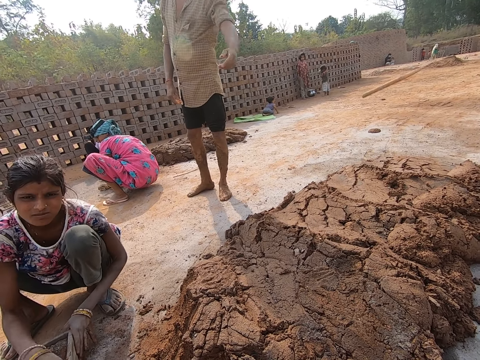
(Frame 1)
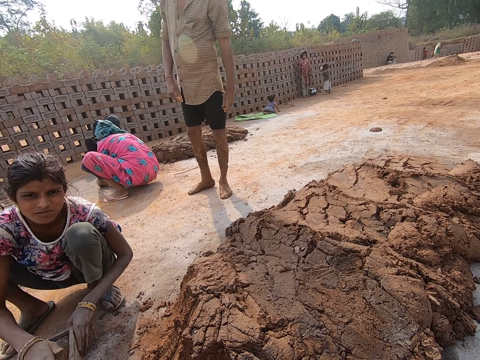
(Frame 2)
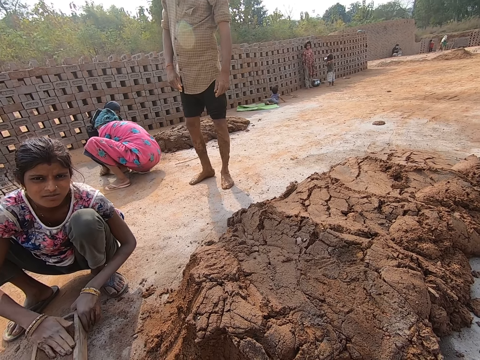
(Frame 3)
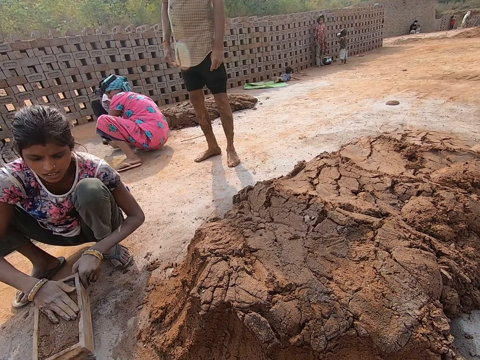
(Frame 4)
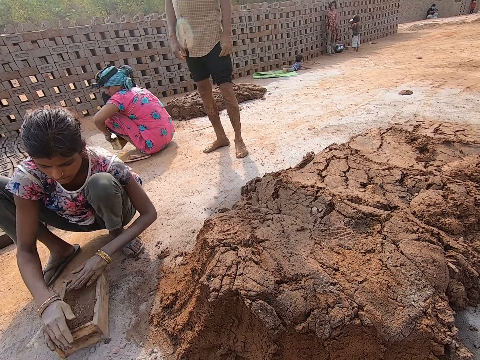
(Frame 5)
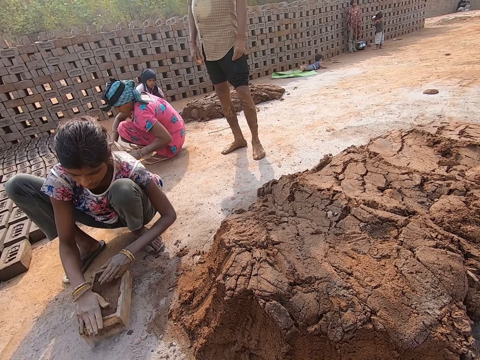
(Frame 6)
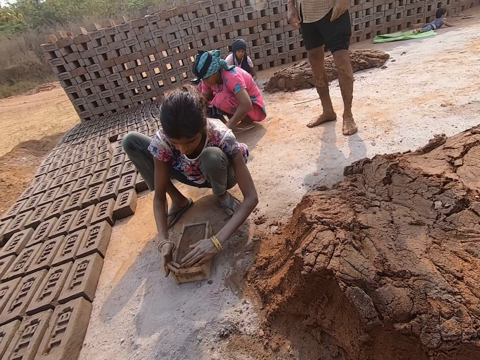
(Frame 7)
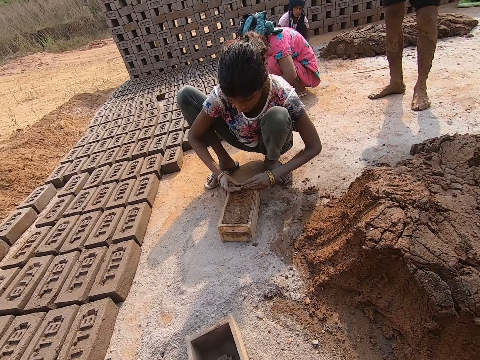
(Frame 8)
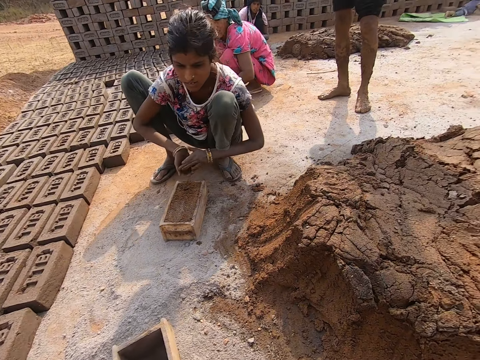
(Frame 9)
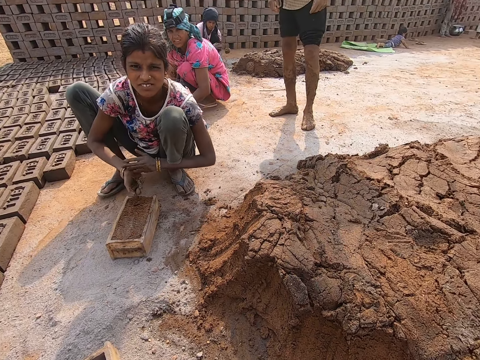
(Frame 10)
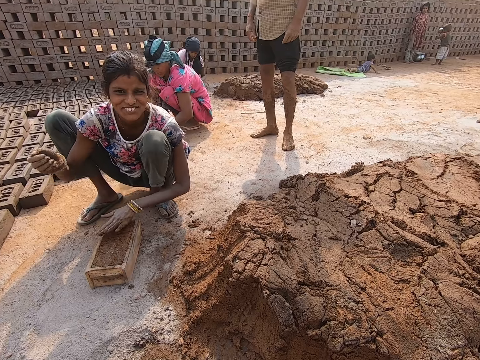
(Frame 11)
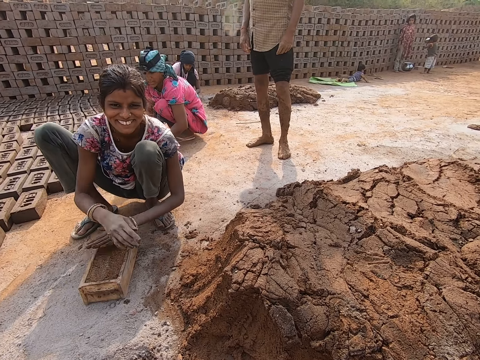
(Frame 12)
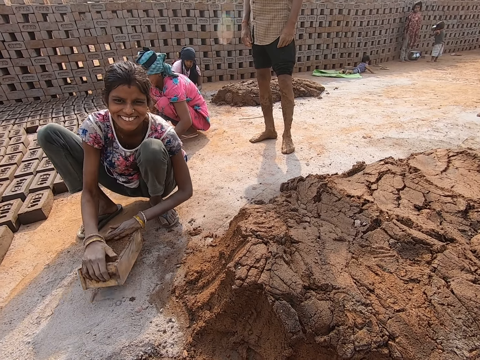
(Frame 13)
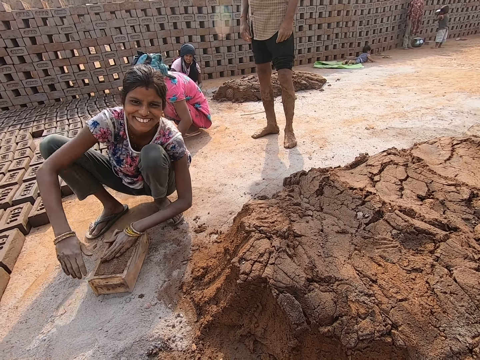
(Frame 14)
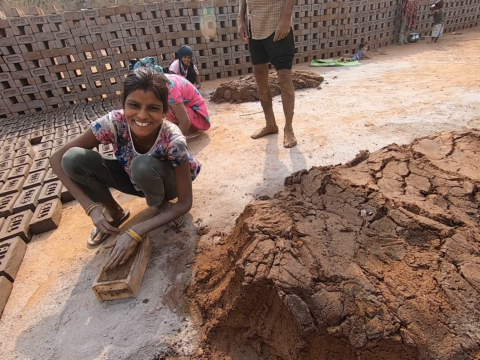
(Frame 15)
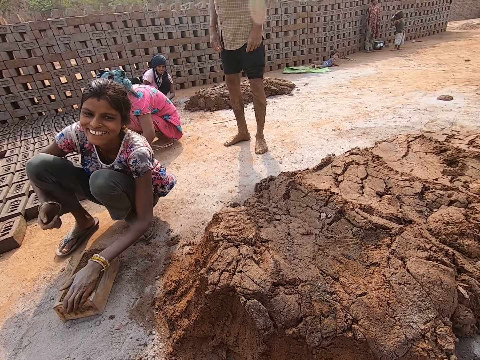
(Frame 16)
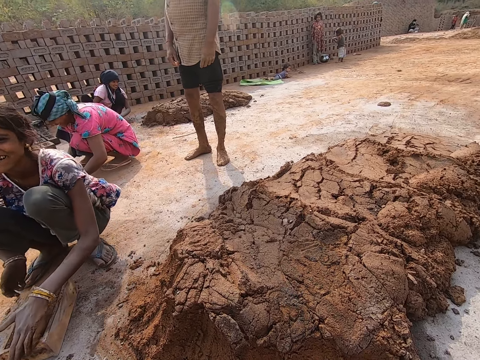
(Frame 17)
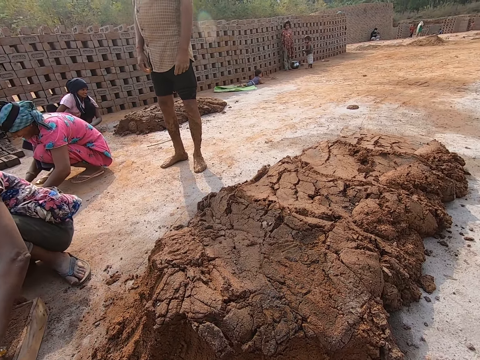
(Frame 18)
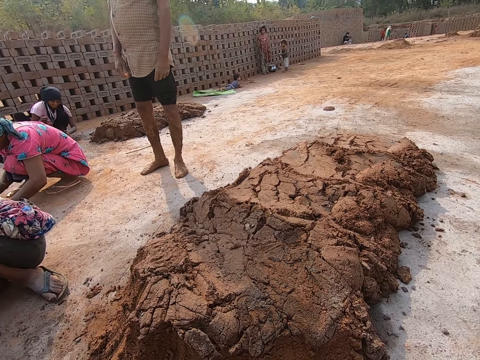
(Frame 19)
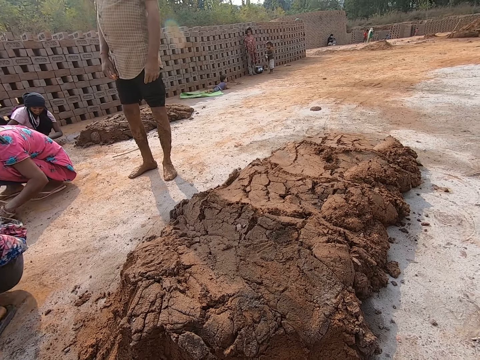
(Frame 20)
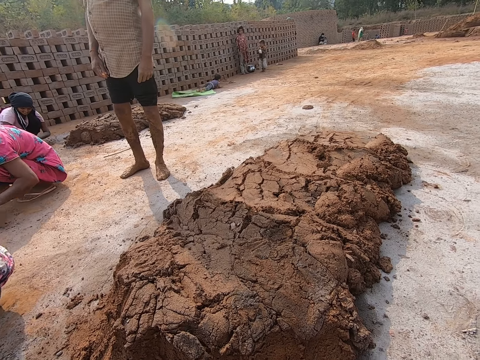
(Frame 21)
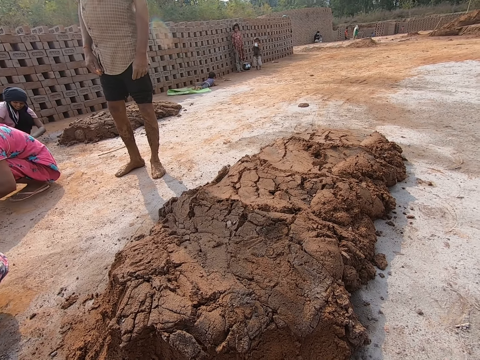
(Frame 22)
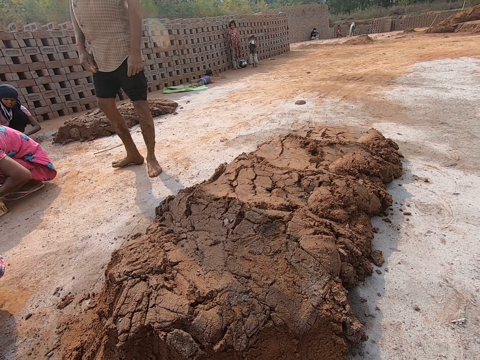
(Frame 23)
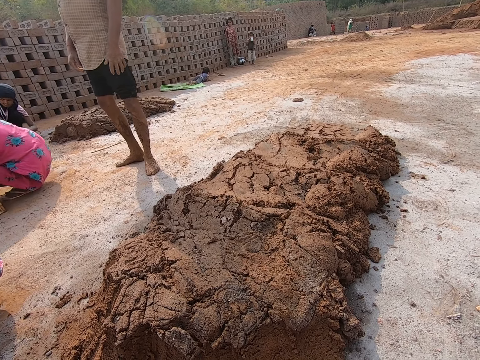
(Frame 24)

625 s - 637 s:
A person molds the mud. The camera wearer looks around. The person throws off excess mud.

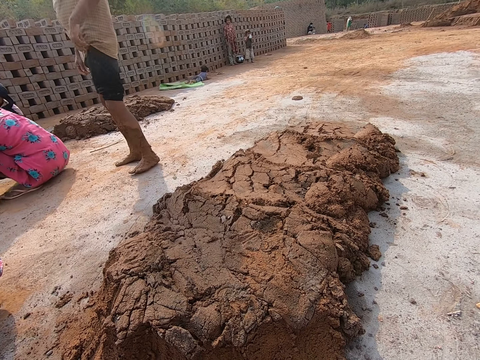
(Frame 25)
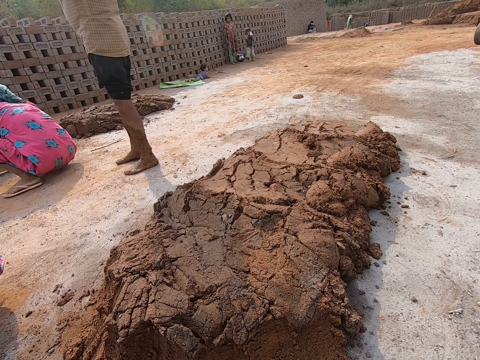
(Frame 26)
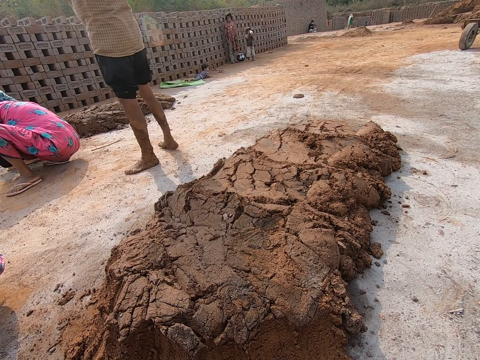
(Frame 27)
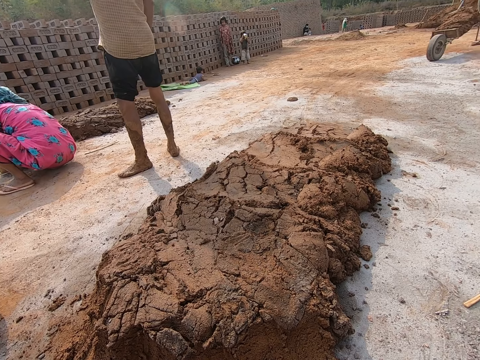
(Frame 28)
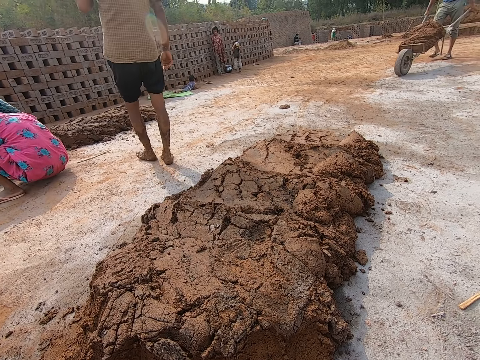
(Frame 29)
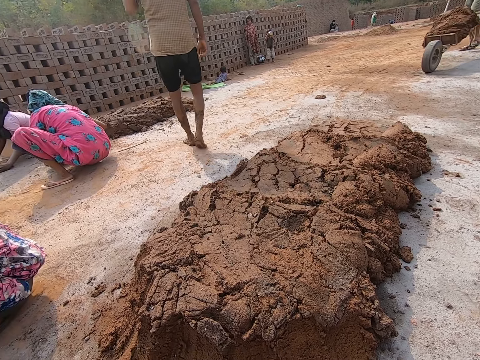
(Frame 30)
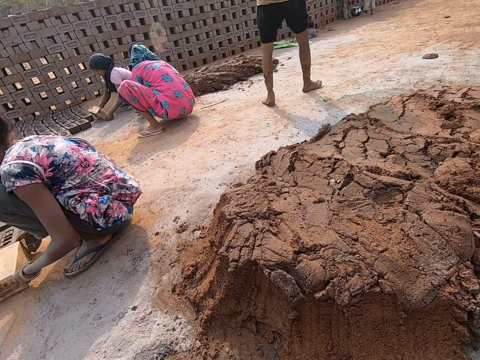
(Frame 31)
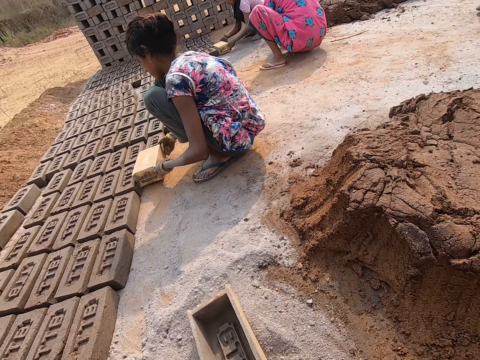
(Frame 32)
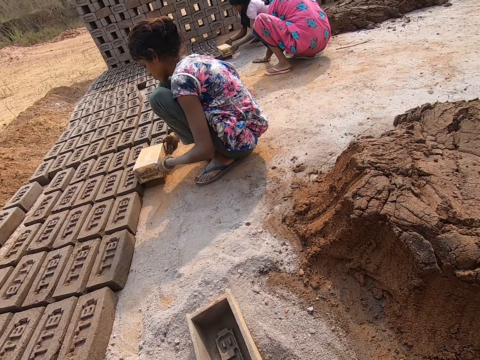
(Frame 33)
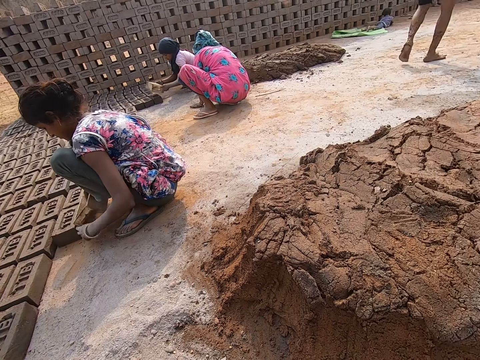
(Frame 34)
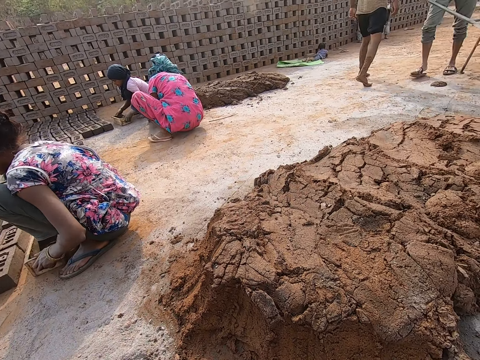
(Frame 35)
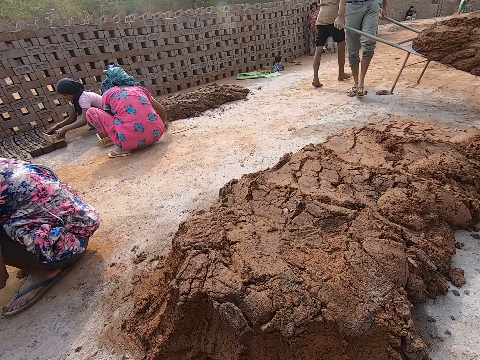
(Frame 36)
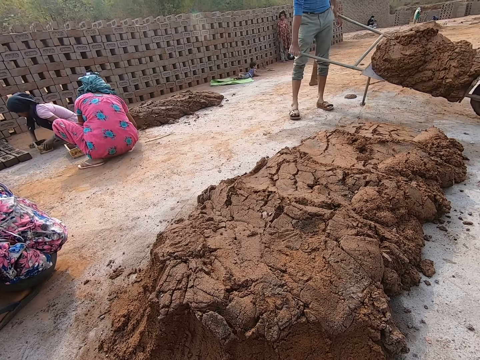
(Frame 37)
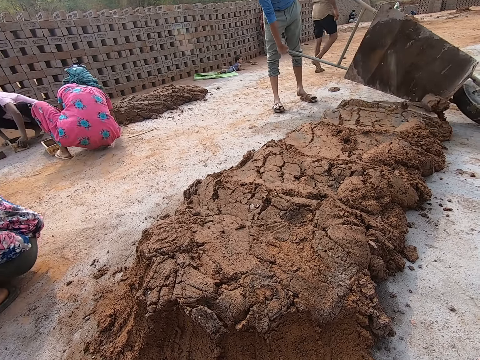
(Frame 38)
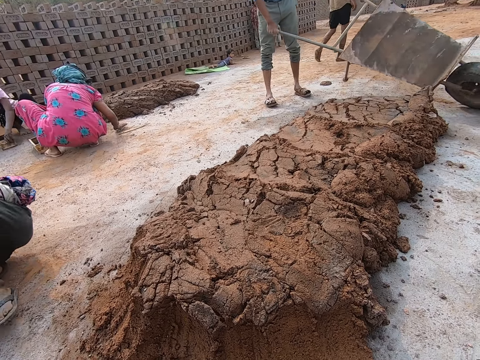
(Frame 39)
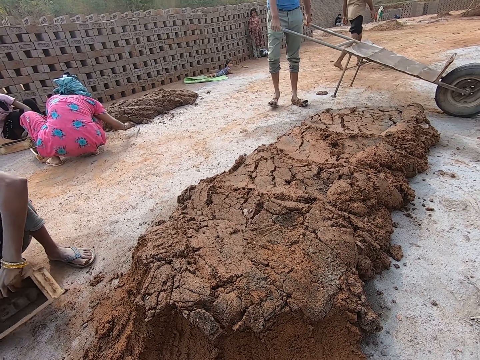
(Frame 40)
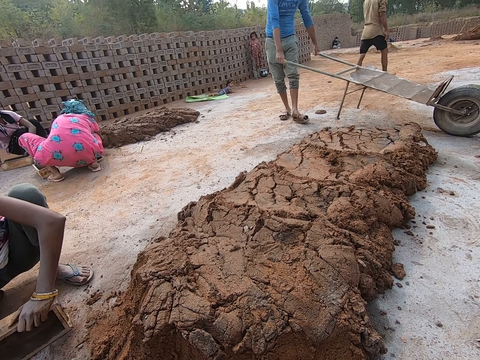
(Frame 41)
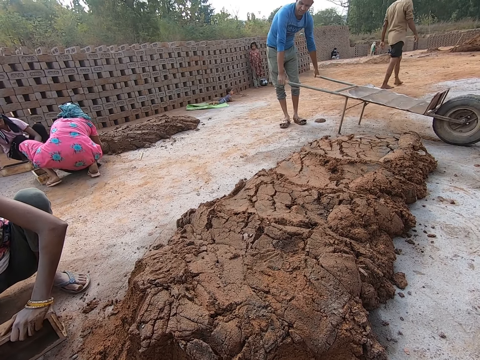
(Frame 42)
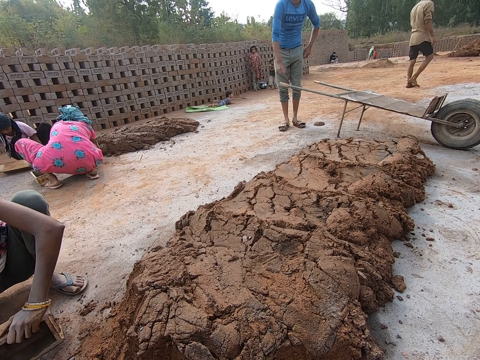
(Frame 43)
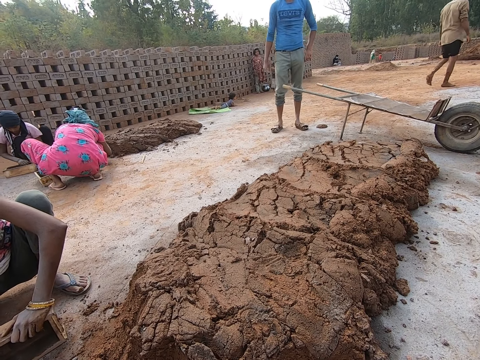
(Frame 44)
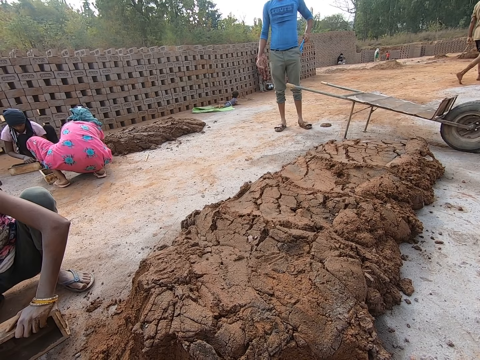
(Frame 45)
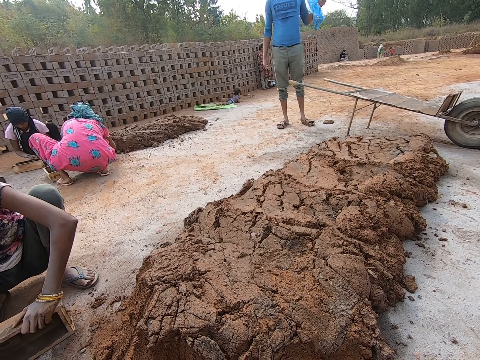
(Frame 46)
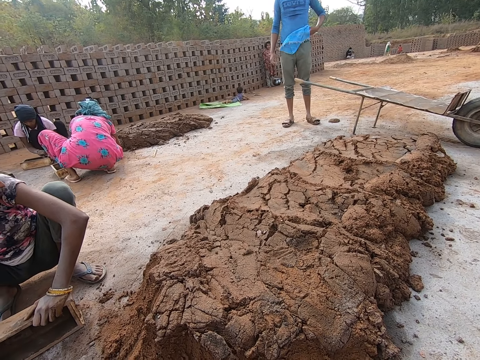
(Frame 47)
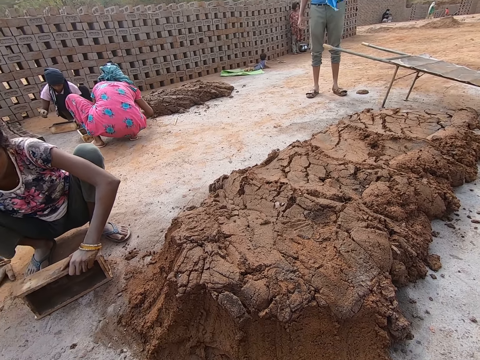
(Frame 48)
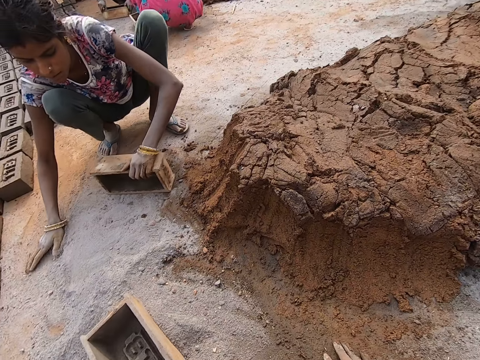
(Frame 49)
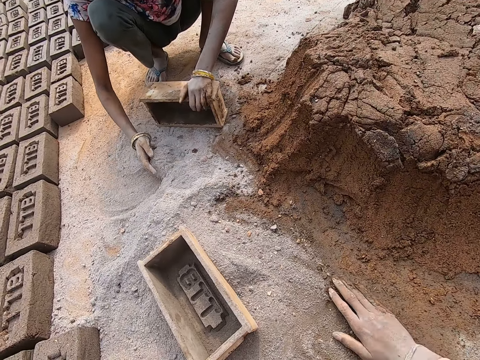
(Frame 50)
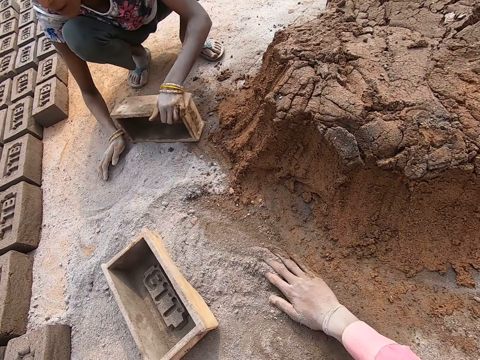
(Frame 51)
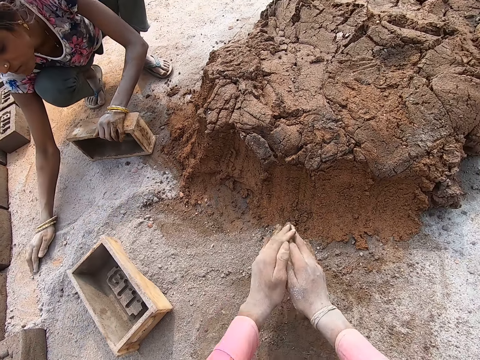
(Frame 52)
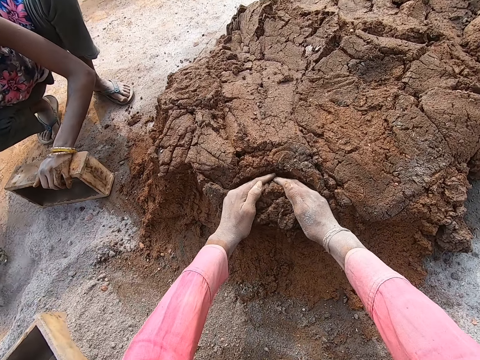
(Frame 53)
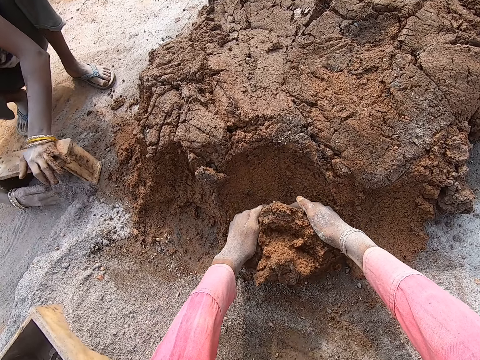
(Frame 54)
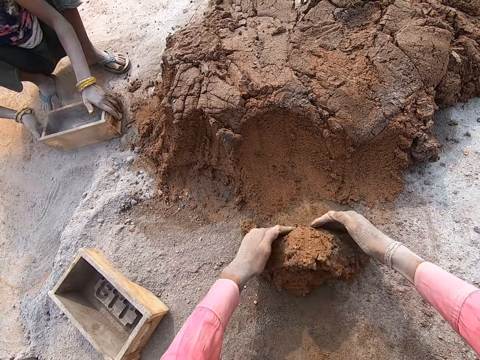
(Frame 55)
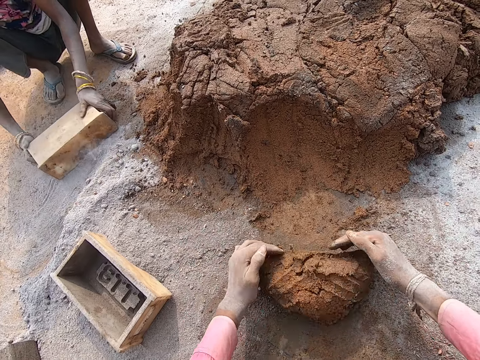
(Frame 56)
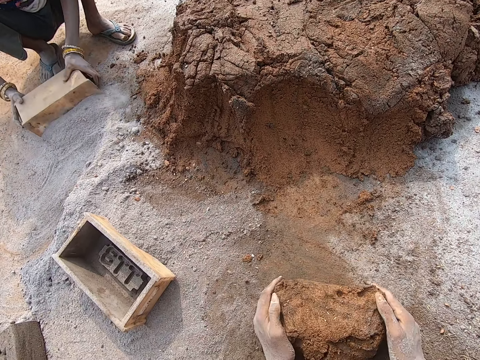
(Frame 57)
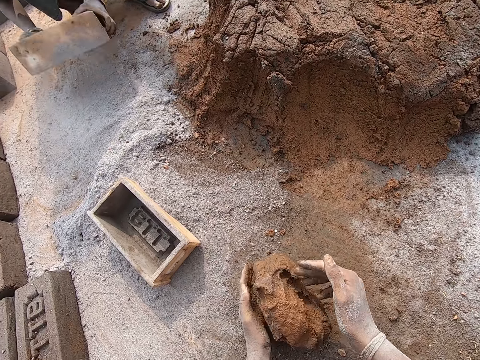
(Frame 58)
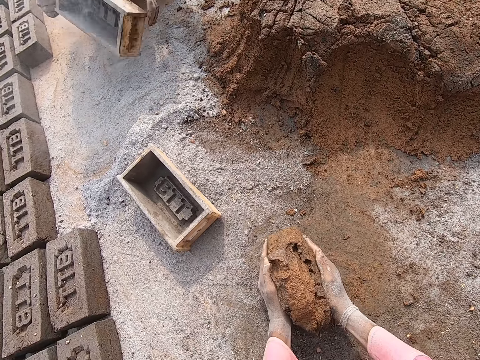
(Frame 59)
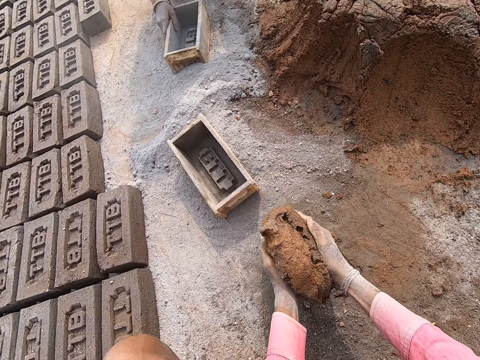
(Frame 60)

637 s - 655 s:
A person walks. Another person removes a brick from the molder. Another person adds more heap of mud. The second person dusts the brick molder. The camera wearer collects mud. They knead the mud.
